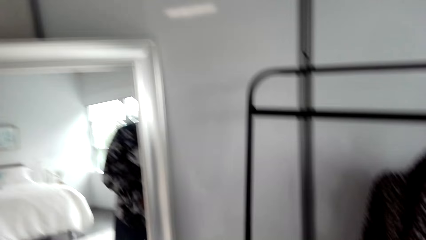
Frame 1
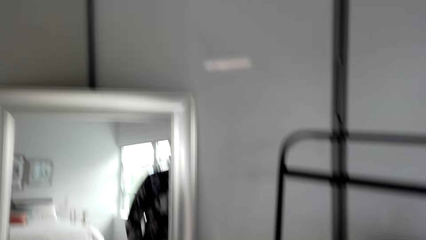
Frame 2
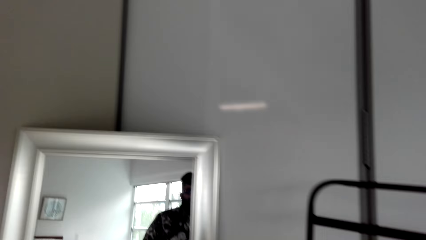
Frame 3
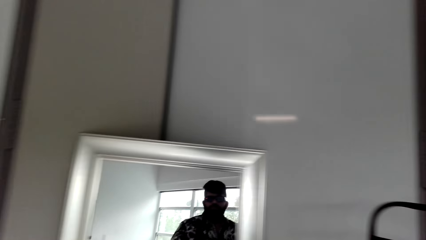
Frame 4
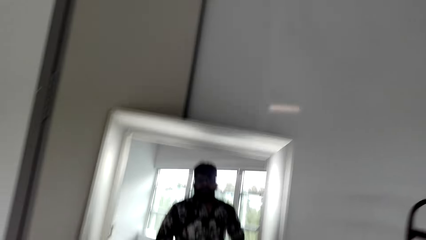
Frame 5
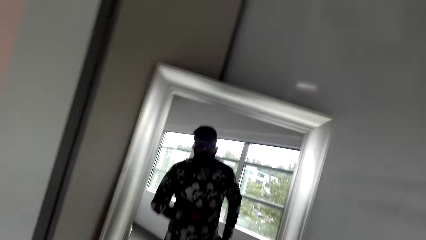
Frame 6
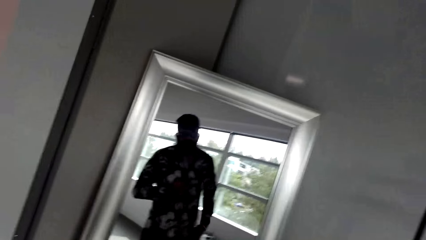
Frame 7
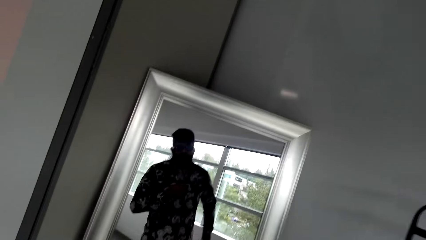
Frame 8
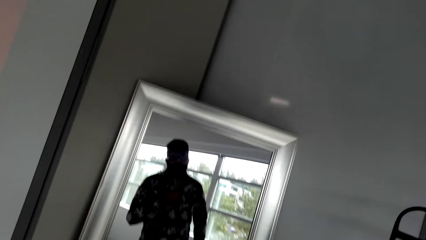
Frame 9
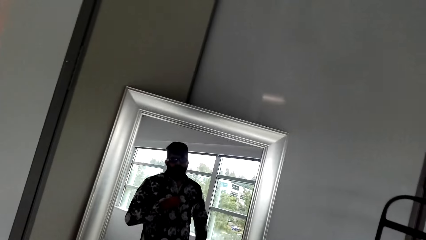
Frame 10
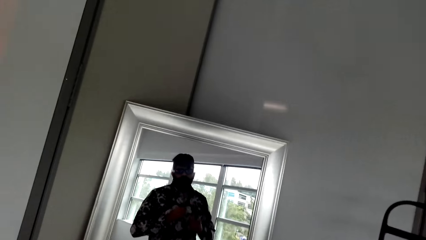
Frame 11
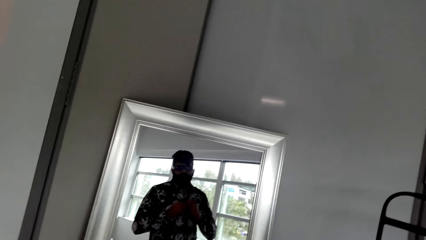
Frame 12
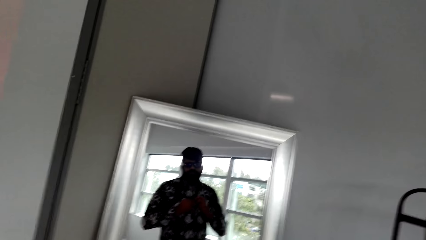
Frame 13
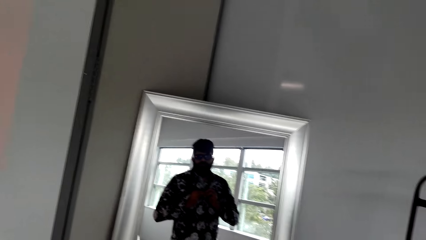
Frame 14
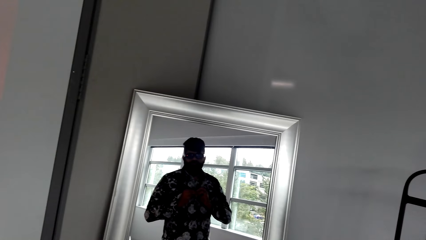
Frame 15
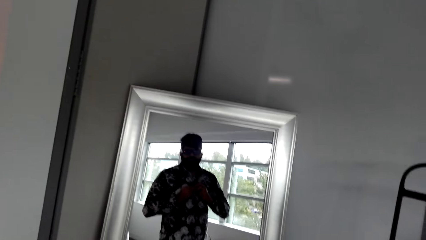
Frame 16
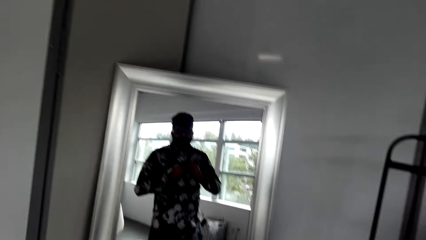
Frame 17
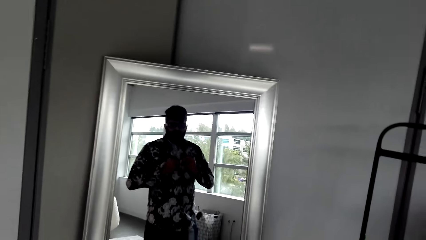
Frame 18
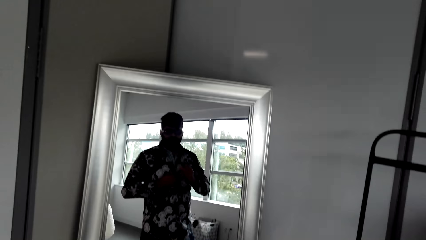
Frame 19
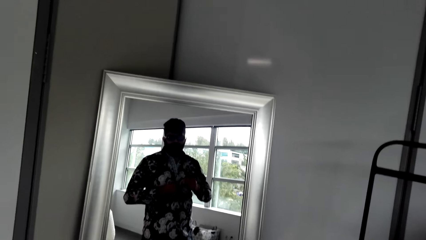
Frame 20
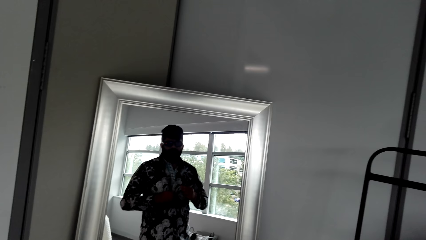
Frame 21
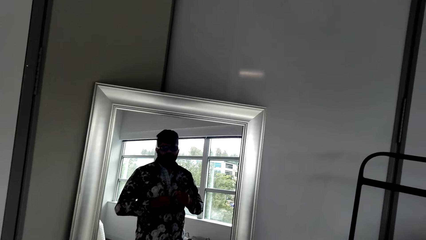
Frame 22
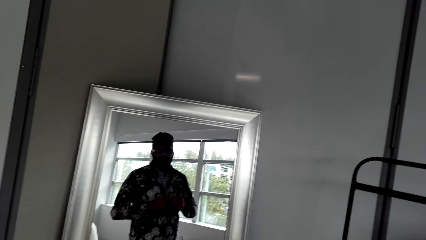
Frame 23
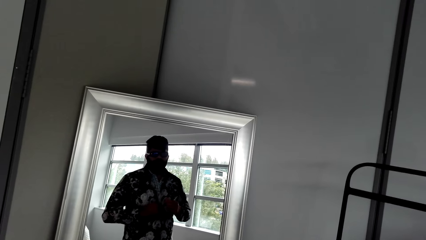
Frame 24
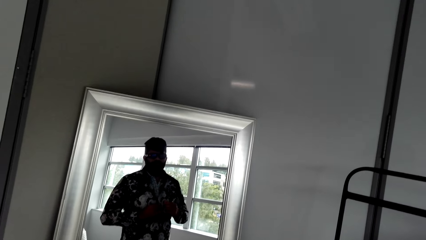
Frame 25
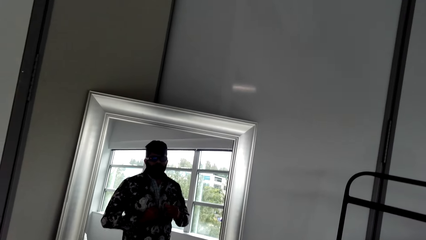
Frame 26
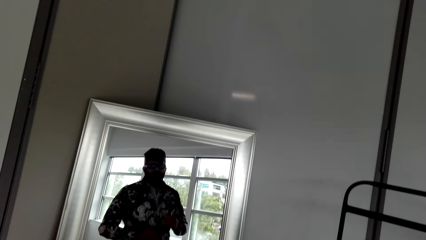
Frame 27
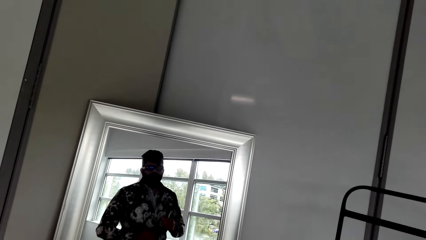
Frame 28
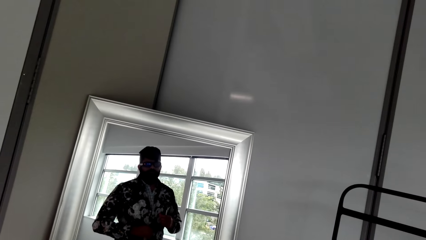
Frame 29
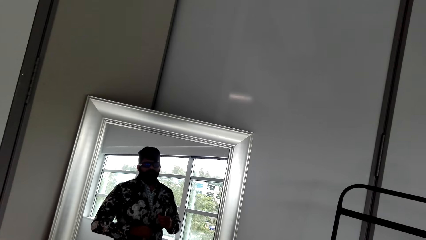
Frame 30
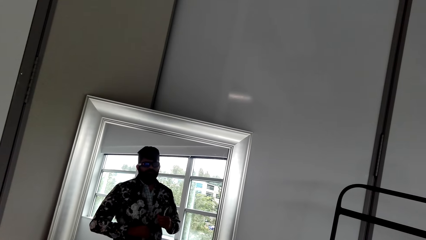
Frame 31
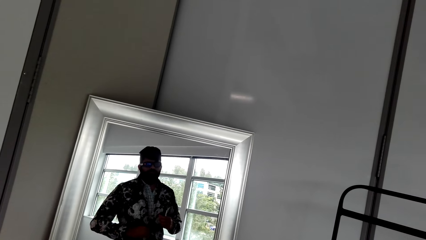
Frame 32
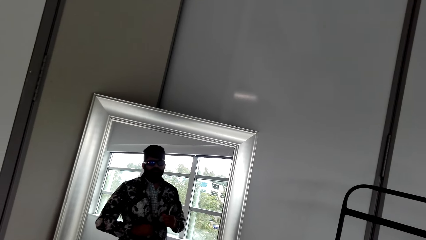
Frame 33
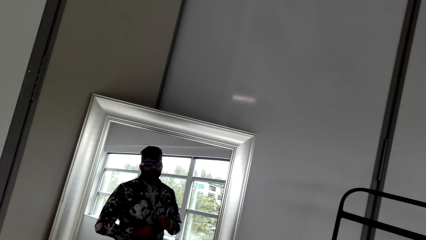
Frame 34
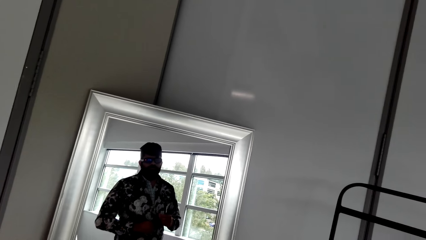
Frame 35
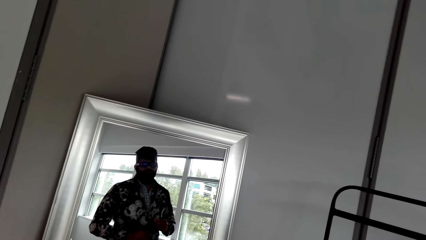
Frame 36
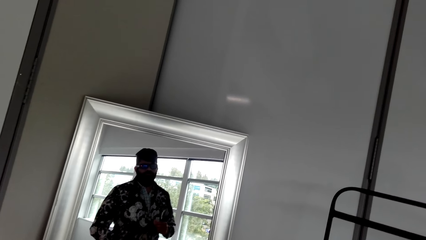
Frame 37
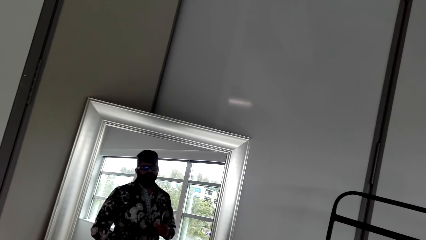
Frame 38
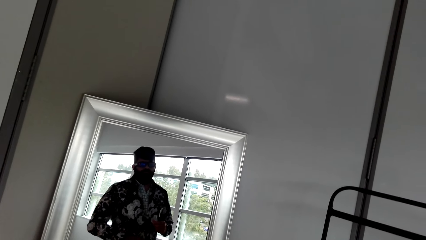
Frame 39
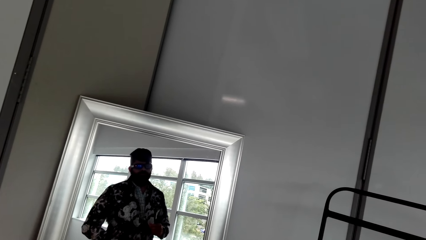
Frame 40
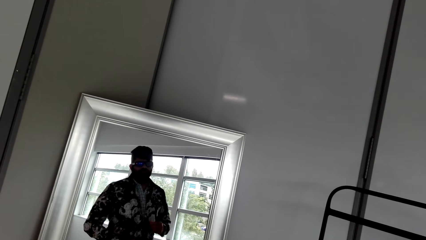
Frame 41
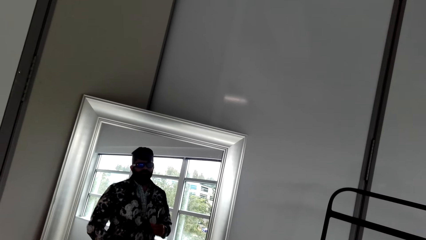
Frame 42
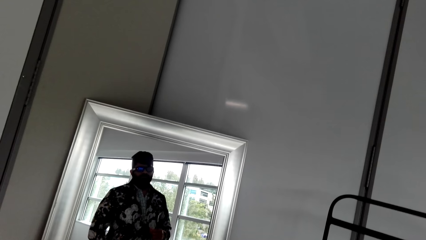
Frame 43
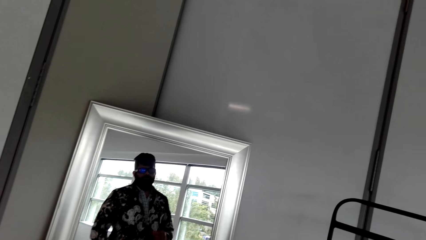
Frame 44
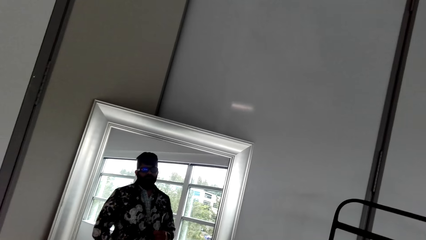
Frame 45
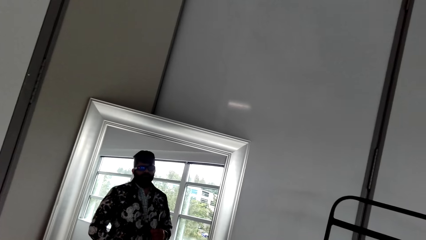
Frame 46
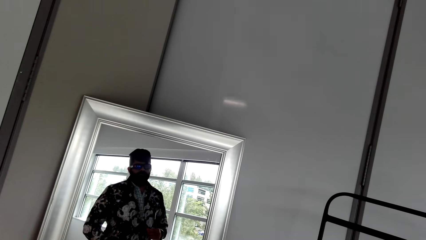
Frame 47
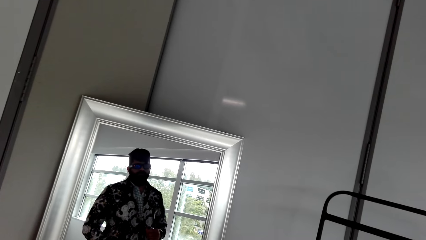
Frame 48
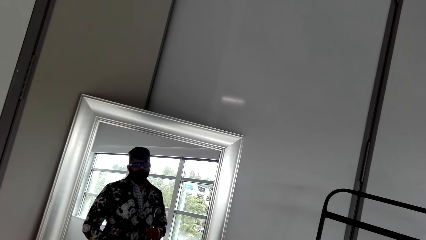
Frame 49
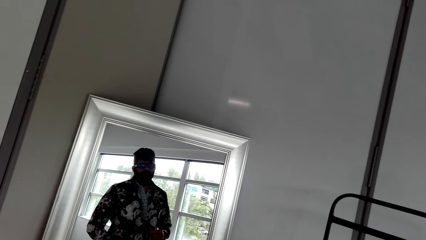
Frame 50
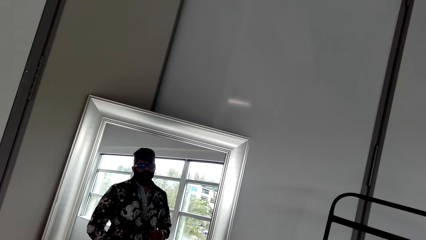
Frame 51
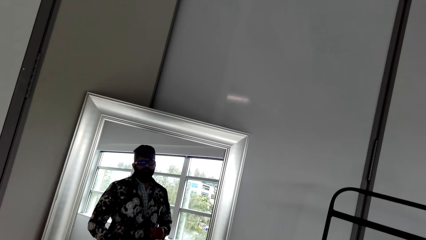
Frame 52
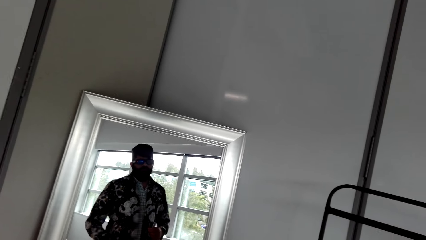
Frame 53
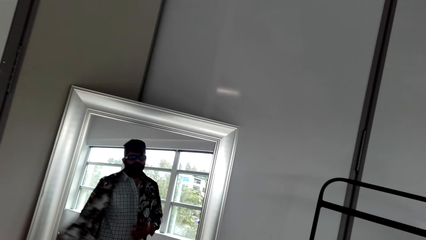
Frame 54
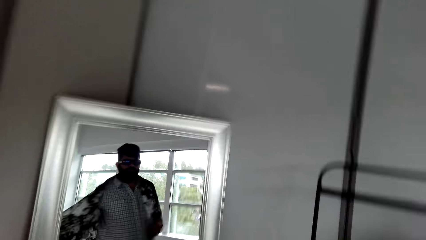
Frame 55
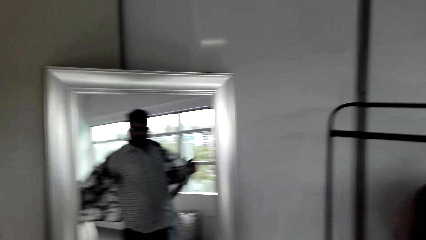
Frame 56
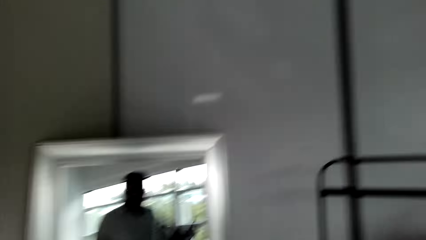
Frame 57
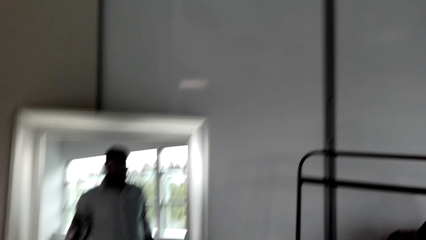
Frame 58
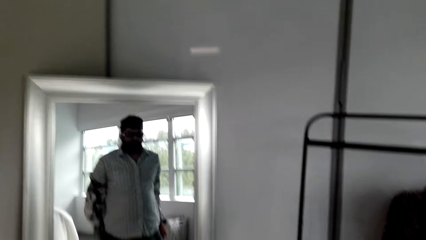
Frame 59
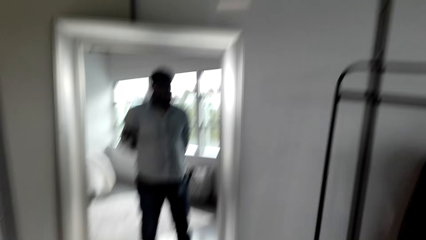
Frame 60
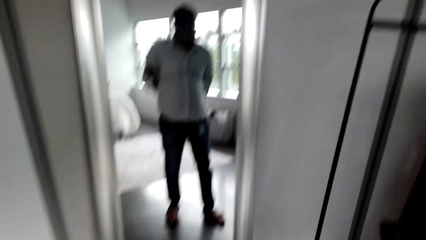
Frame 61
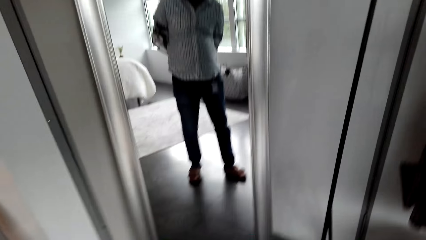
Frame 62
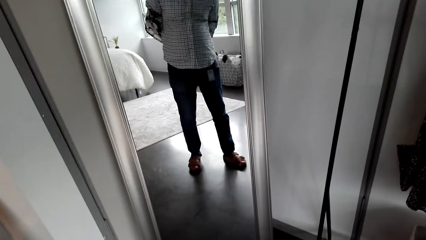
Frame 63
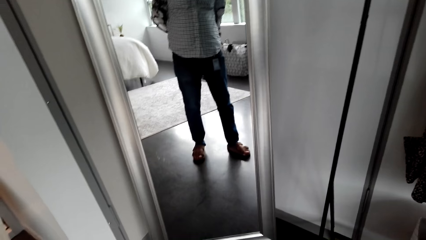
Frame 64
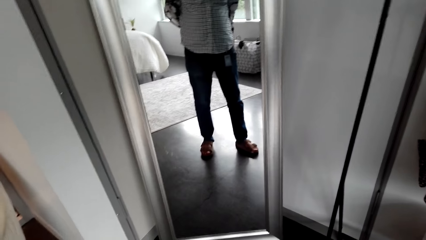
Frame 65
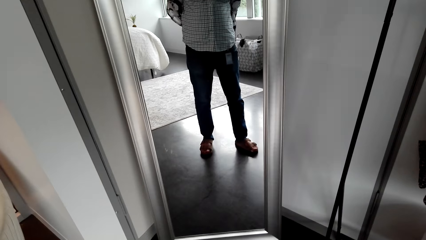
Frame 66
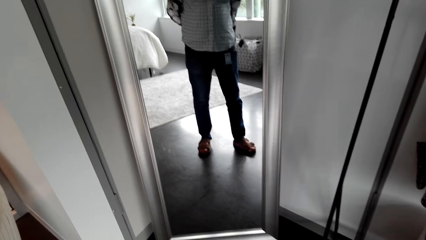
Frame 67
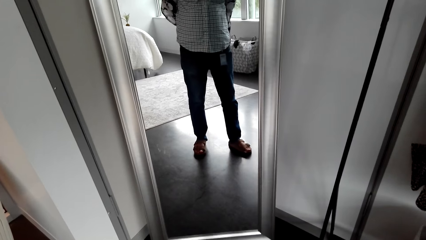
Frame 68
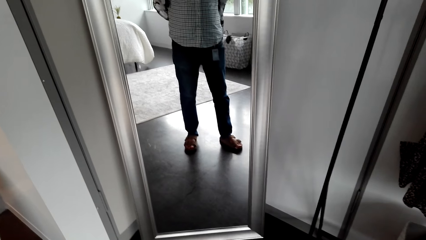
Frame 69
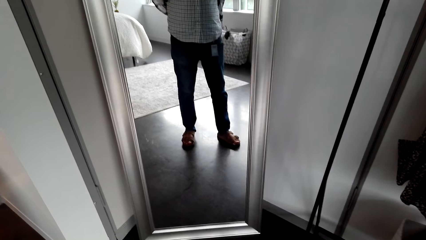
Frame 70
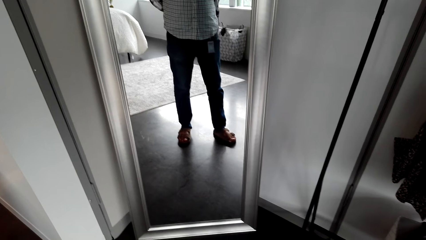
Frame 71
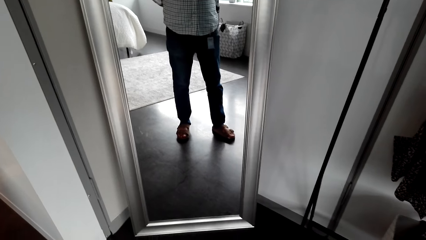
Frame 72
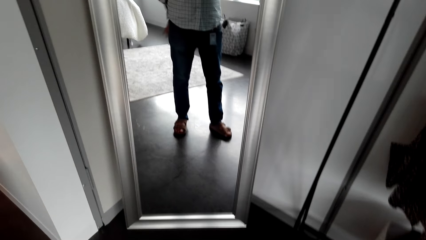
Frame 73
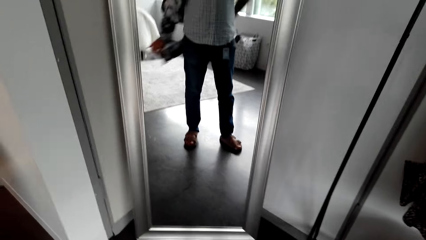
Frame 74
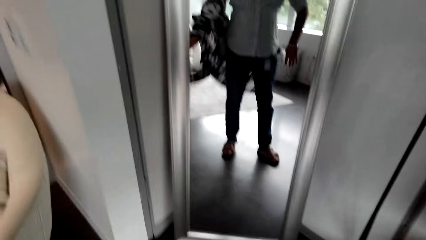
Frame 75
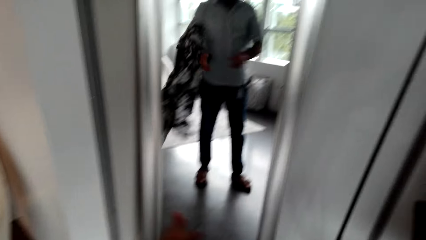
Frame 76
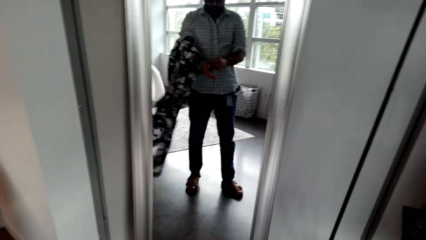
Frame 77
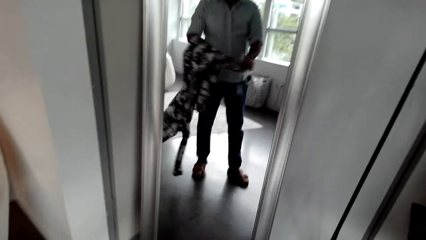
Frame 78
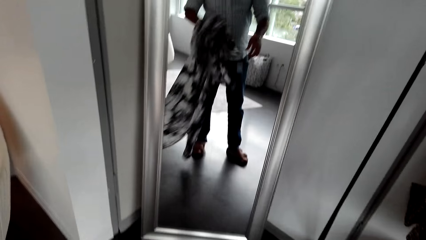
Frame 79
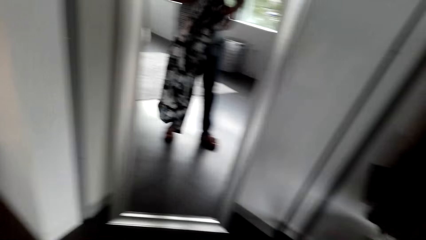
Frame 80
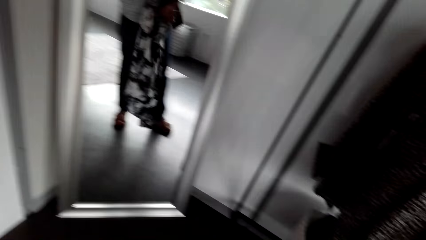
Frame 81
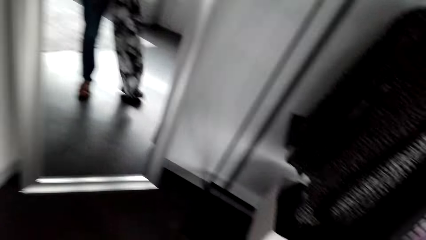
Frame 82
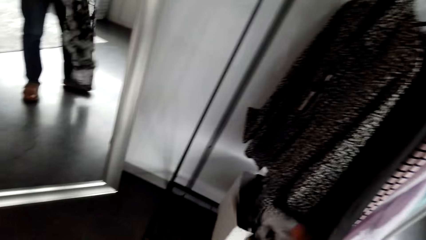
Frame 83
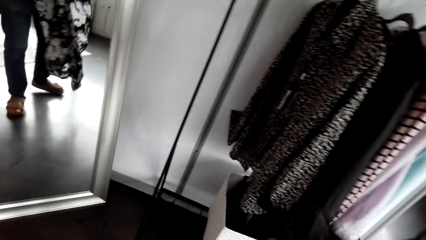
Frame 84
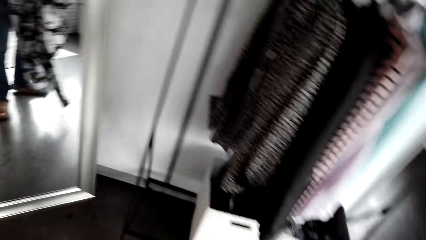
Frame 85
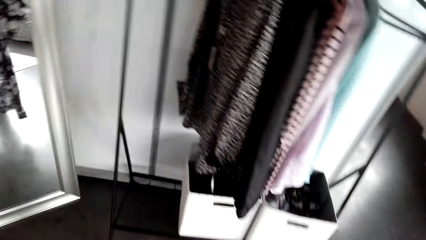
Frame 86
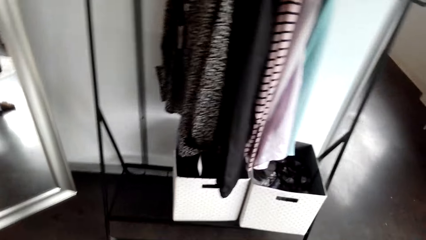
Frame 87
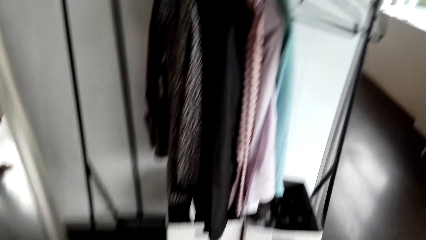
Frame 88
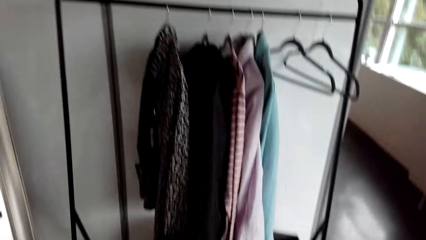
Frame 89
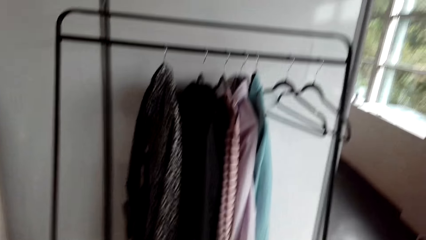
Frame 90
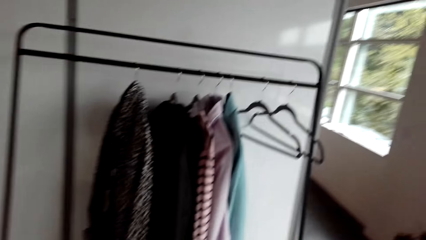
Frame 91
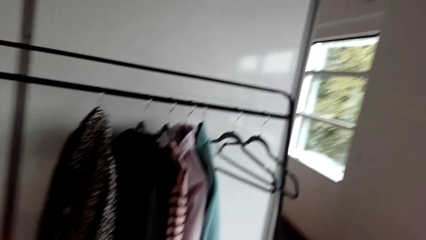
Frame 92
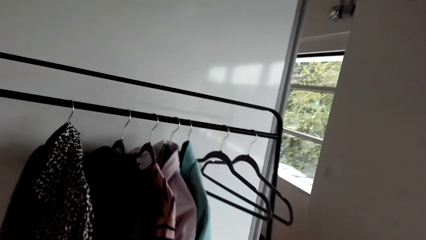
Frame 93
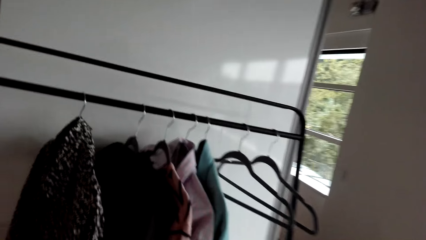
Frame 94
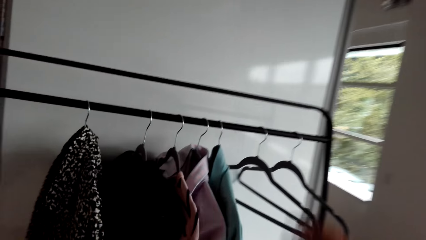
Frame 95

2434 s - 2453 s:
The camera wearer undresses a shirt. They unbutton the shirt. They undress a sweater. They carry the sweater to a cloth rack.
